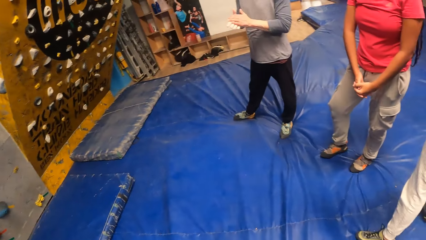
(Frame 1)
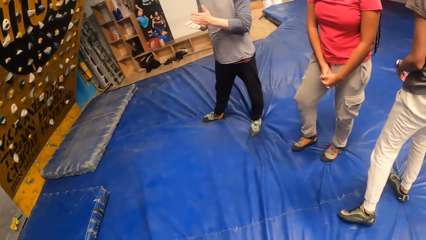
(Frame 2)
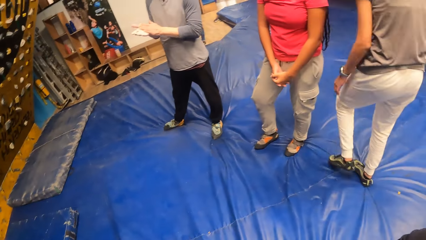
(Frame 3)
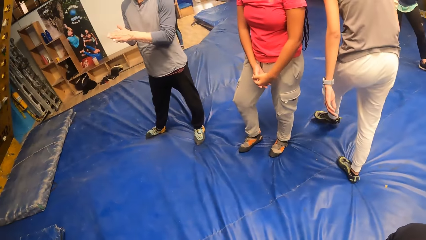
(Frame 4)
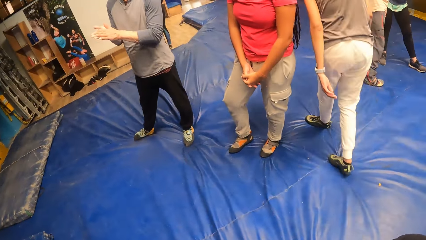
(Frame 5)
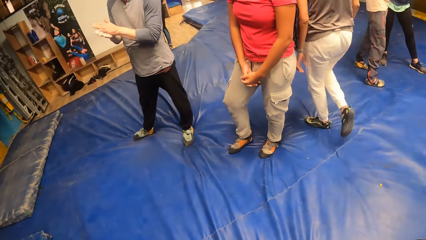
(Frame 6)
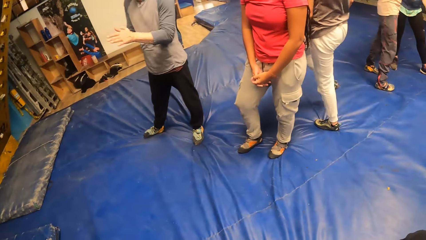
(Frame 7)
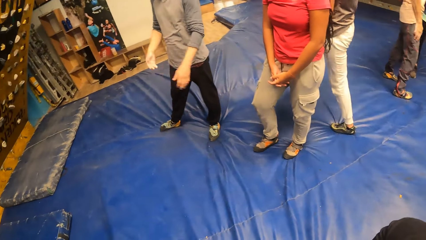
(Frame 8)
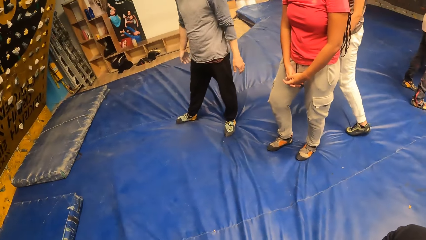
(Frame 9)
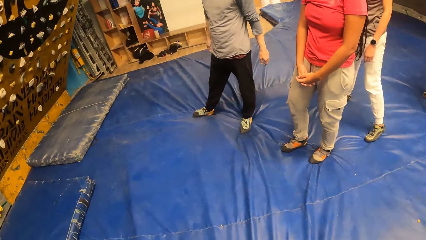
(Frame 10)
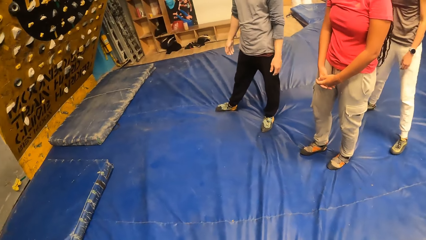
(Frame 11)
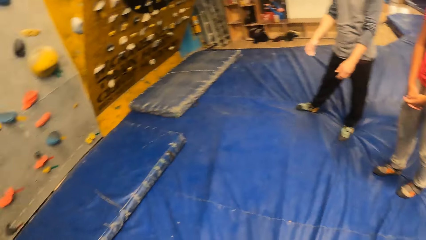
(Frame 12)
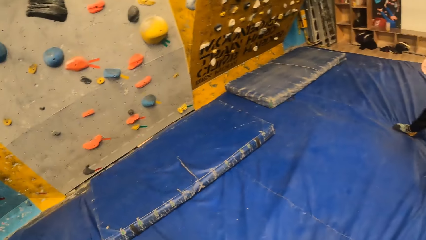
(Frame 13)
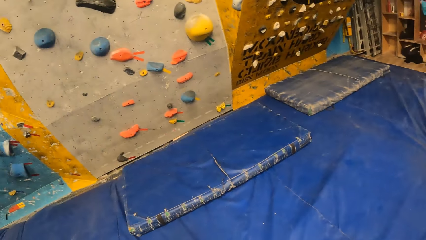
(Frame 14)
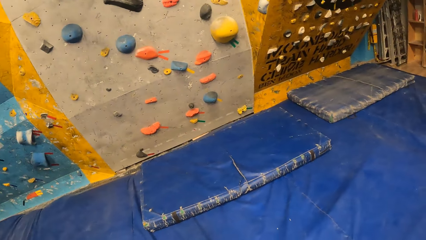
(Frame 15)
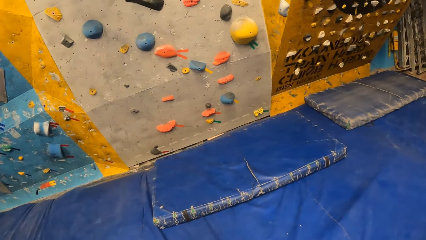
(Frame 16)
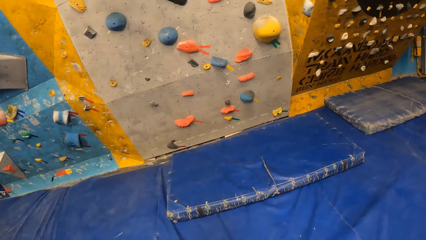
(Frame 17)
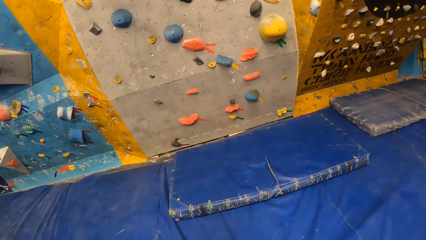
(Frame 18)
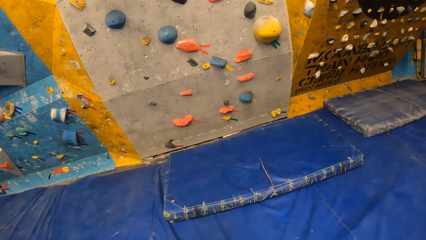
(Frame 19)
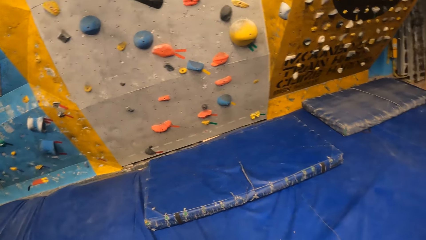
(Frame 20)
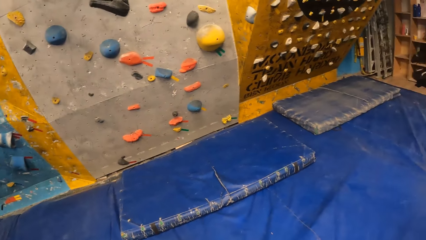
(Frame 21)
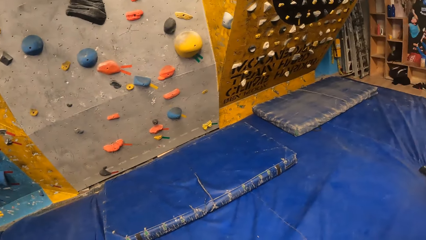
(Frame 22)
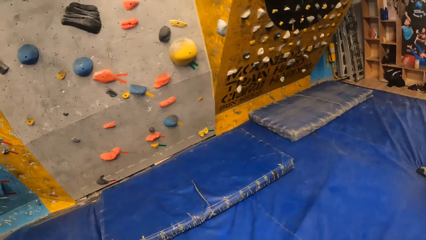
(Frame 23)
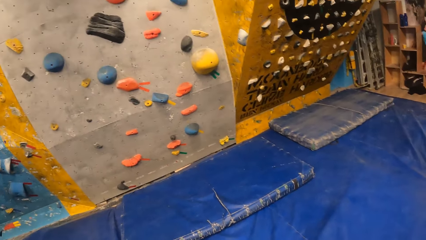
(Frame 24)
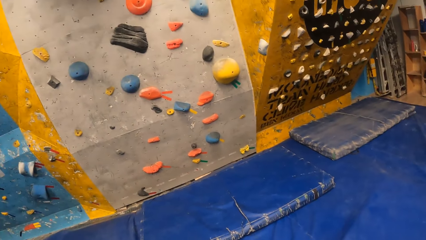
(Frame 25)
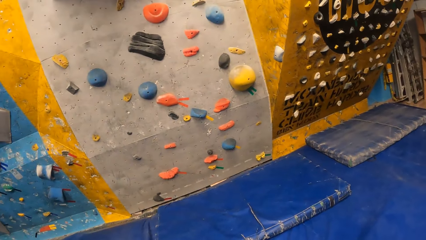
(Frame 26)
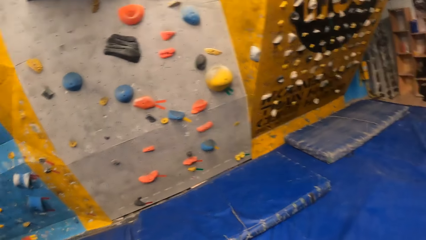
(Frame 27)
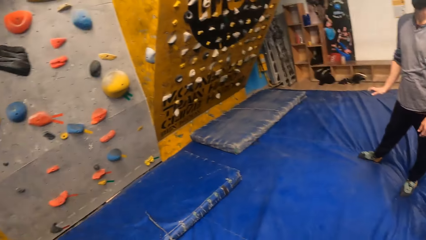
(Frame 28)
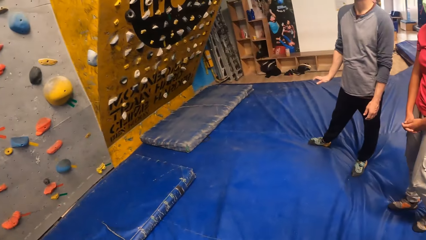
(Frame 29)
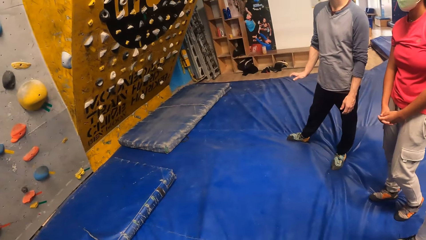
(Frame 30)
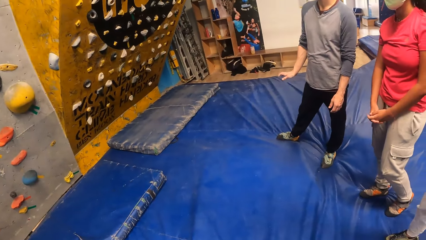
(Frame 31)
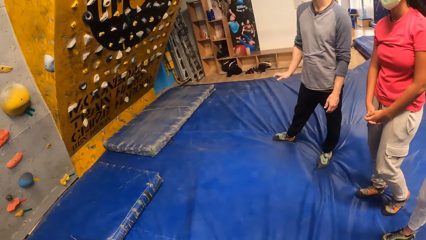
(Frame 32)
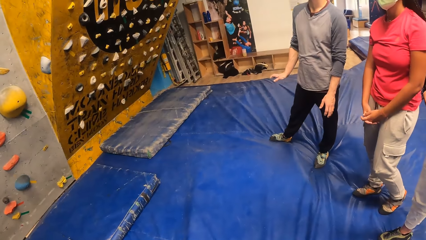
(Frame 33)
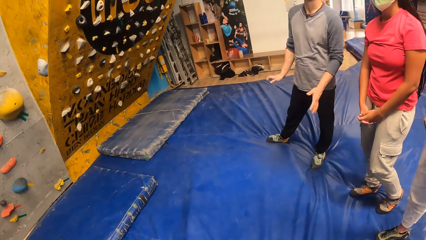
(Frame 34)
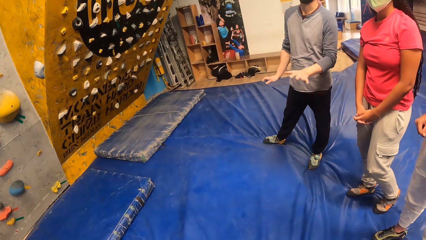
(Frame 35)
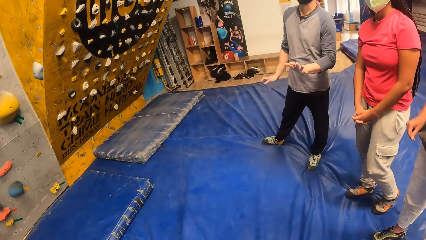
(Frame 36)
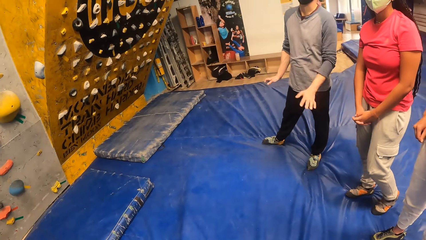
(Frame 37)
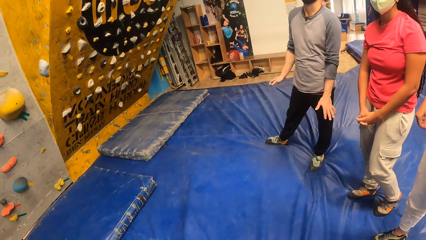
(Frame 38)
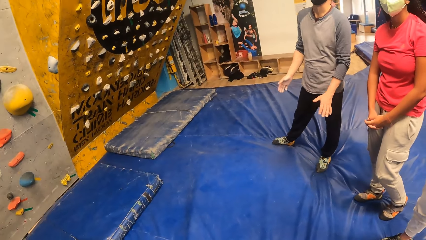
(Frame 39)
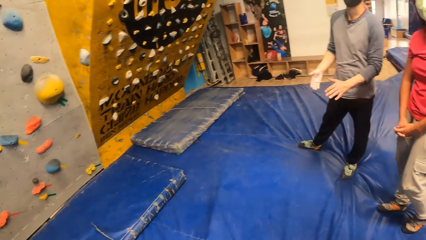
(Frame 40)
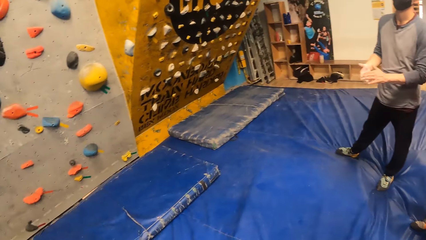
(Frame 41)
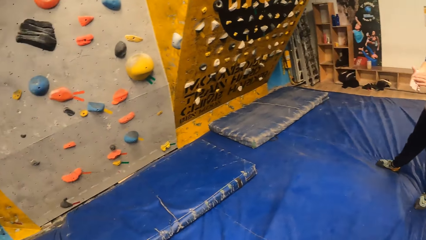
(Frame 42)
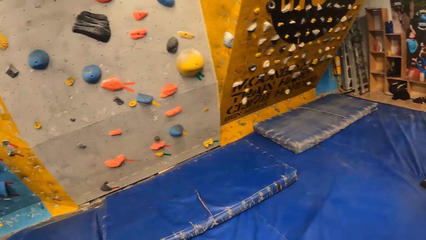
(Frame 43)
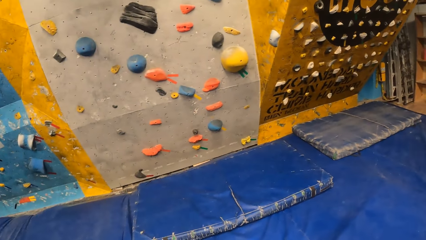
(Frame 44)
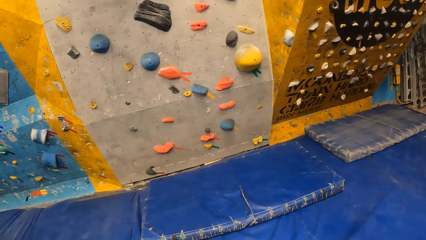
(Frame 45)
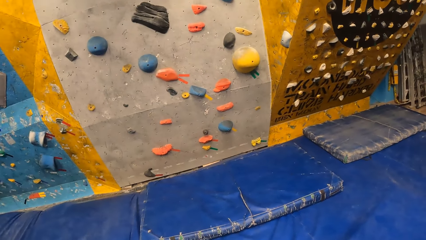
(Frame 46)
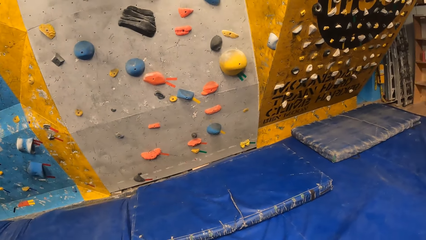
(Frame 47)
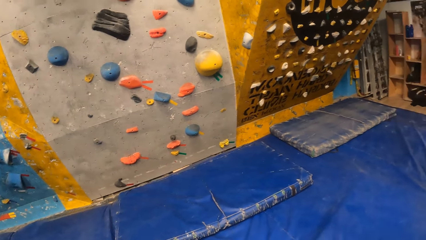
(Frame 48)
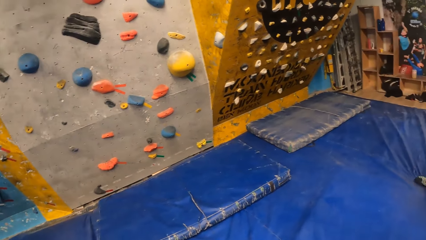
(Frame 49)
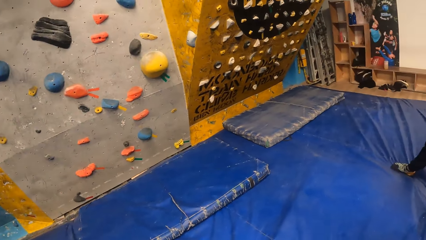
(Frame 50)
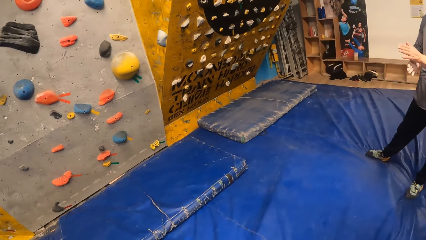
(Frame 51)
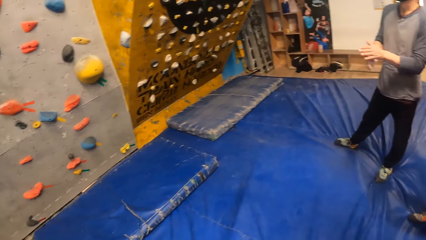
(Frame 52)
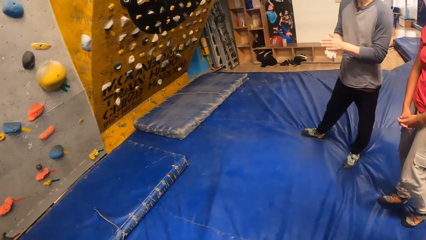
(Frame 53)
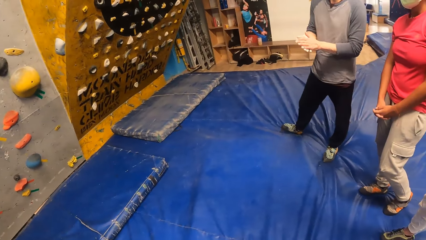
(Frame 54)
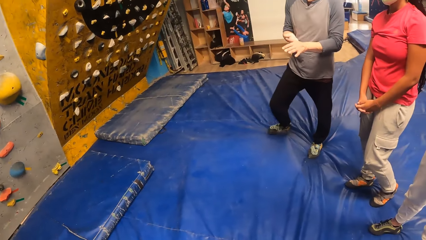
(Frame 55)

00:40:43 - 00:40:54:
A man interacts with the camera wearer, a woman and another woman at the wall climbing centre.

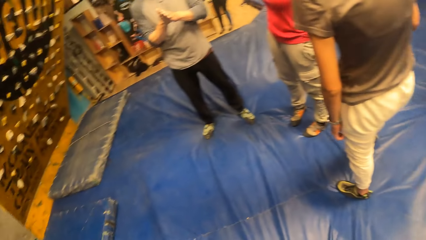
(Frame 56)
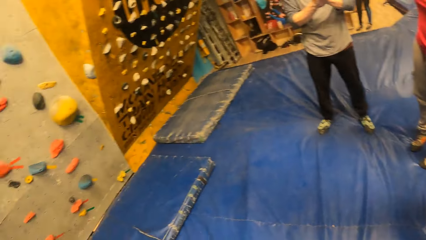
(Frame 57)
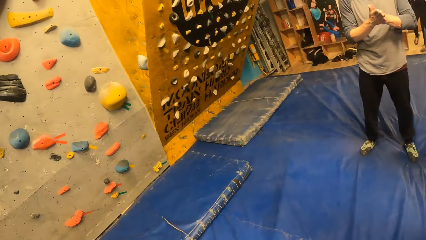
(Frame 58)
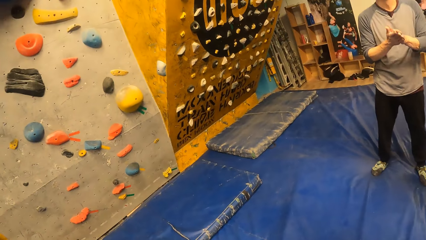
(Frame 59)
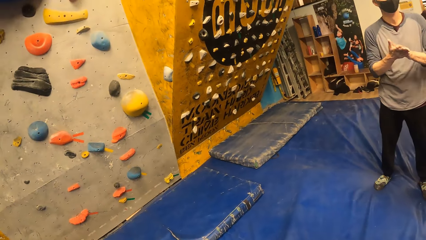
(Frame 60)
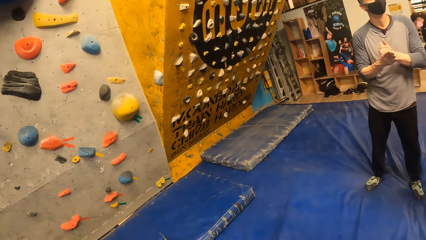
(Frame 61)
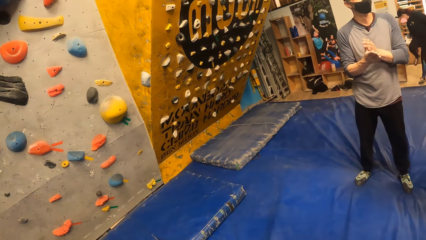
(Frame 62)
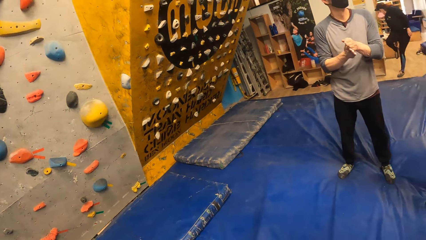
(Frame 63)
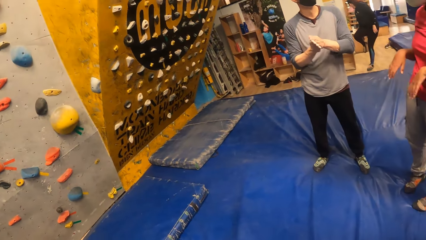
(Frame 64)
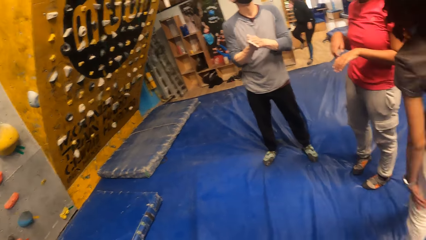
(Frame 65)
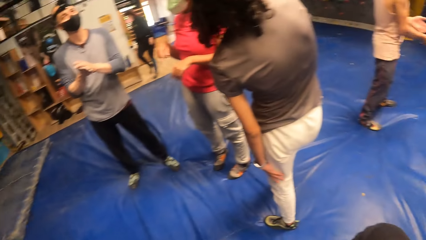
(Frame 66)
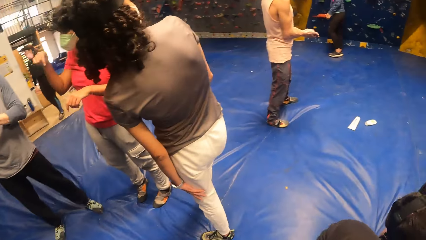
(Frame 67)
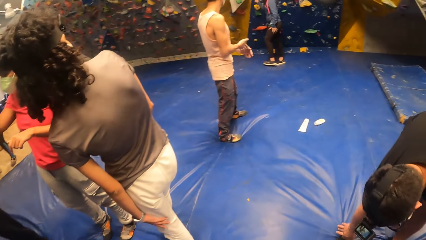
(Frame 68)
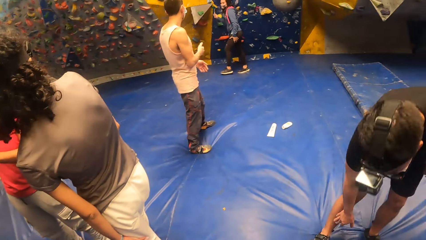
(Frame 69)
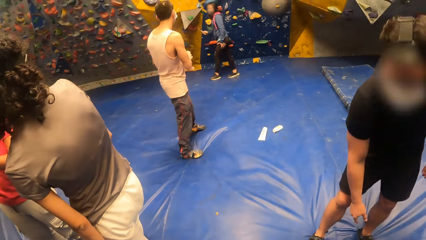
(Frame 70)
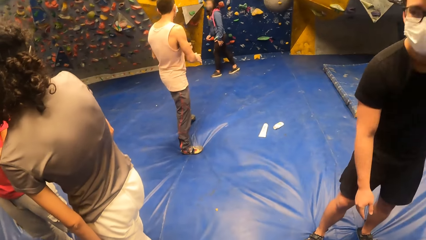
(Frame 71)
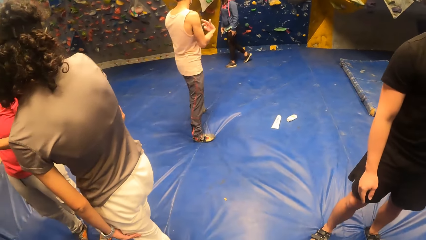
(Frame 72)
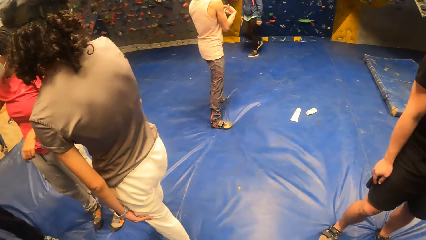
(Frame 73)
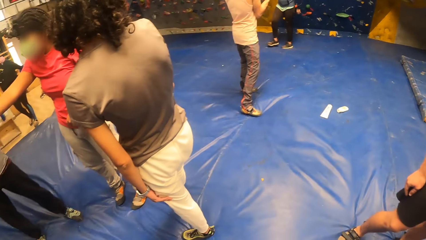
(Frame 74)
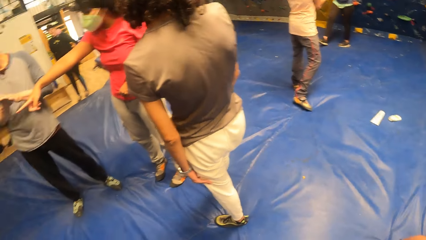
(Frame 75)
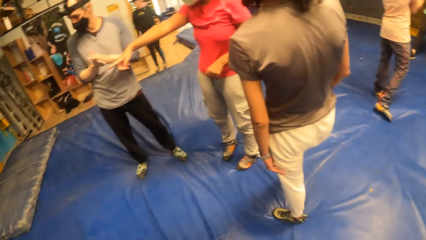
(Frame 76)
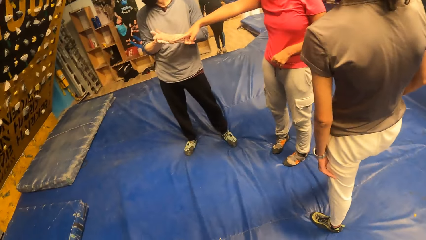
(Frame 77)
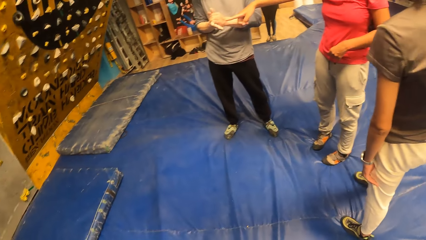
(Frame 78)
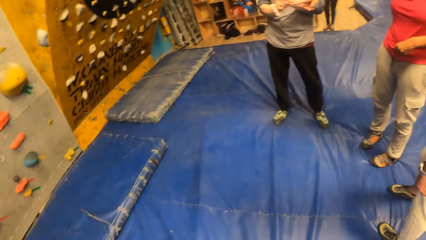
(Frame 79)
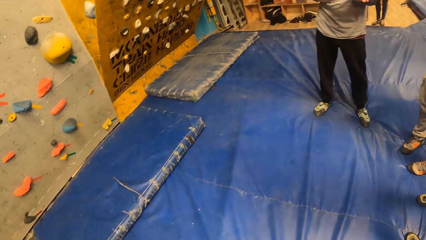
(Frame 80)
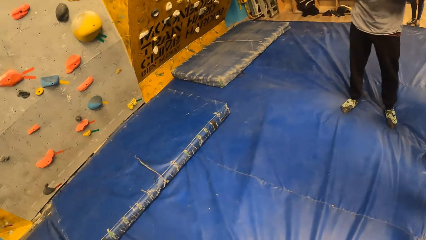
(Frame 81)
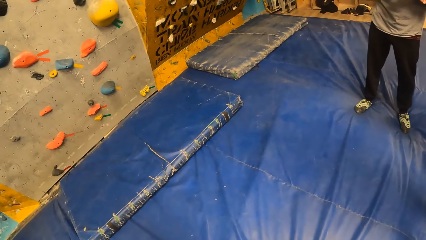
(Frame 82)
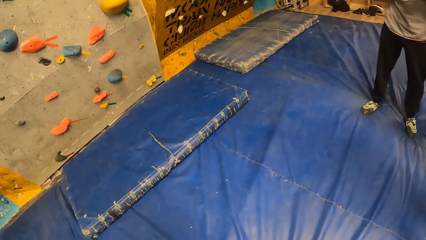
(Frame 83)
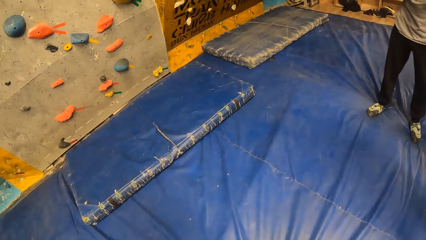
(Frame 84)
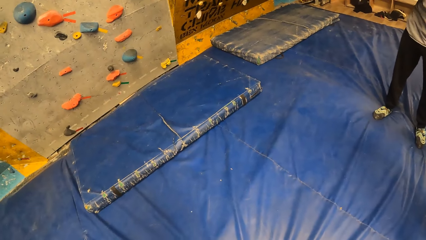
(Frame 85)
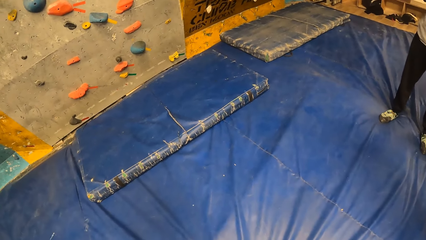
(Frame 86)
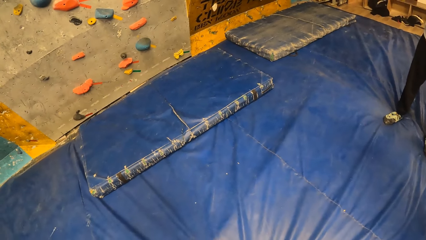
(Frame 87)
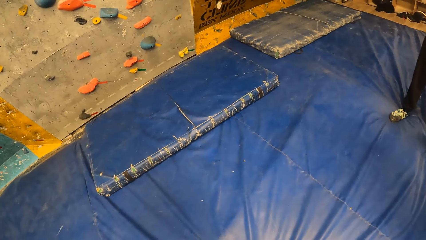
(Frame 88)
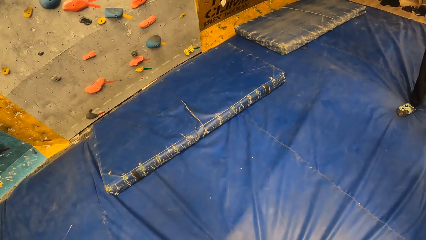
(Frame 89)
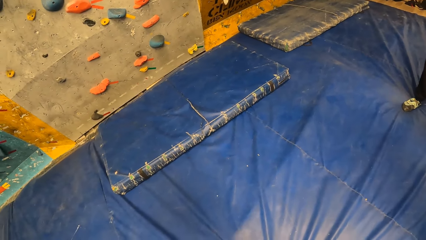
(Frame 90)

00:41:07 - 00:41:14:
A woman interacts with a man.
